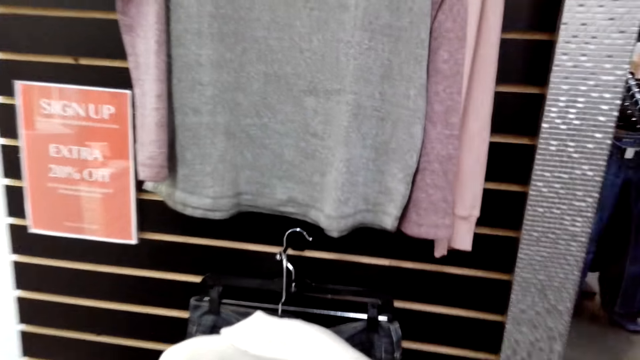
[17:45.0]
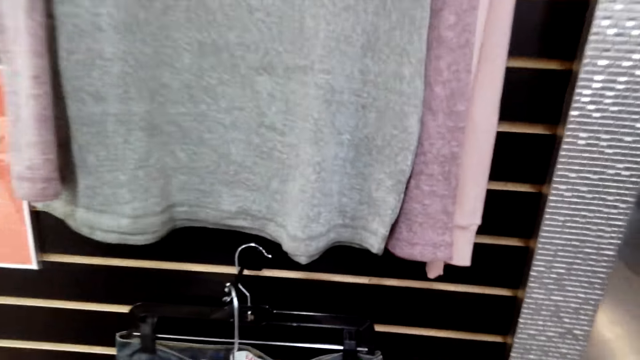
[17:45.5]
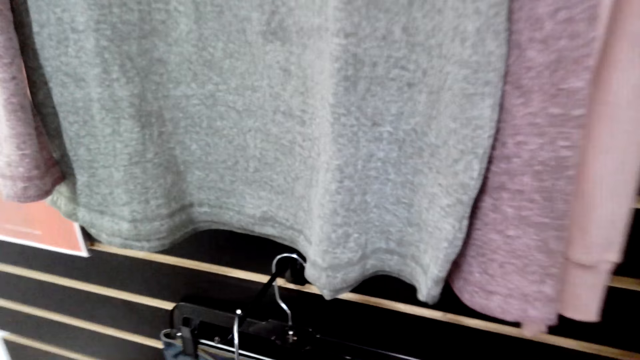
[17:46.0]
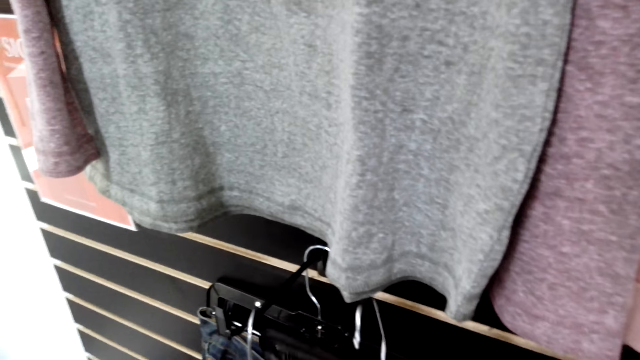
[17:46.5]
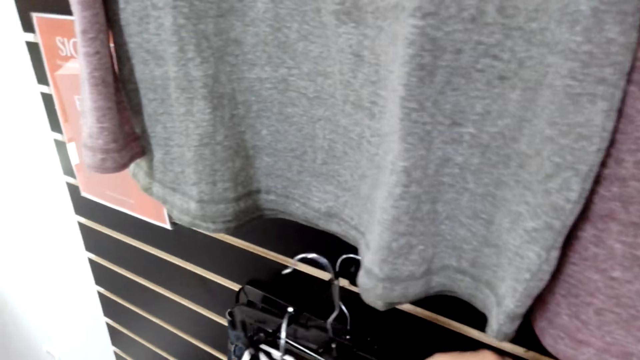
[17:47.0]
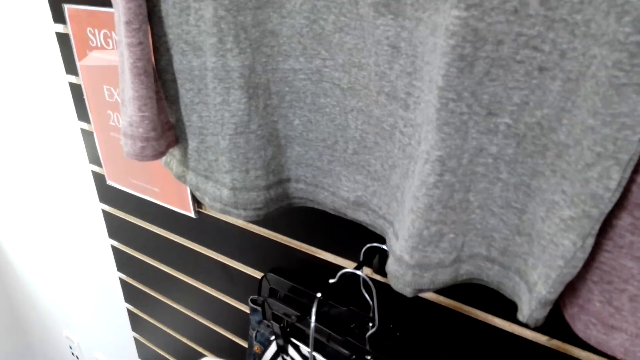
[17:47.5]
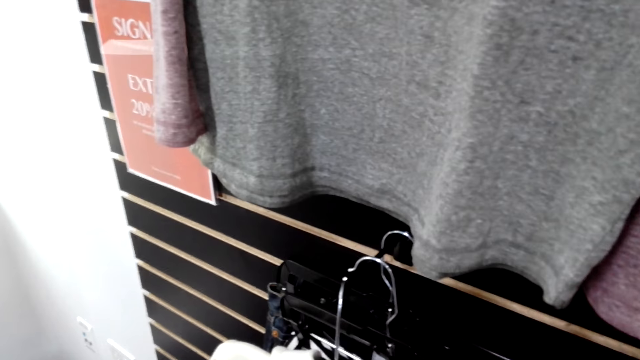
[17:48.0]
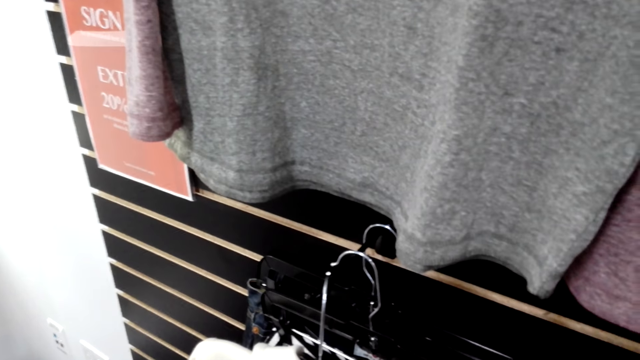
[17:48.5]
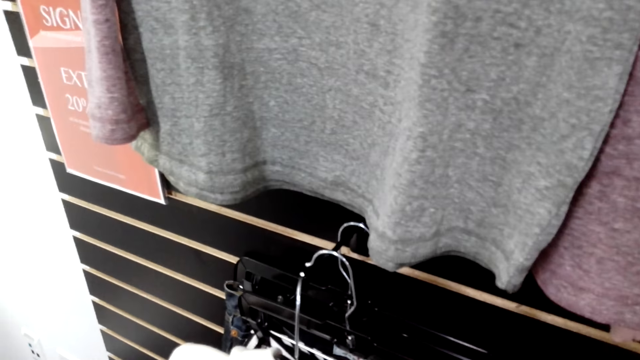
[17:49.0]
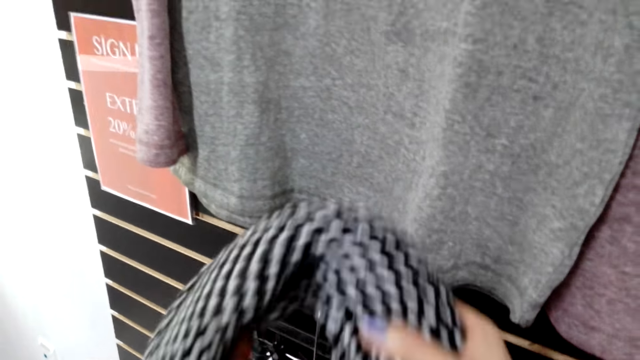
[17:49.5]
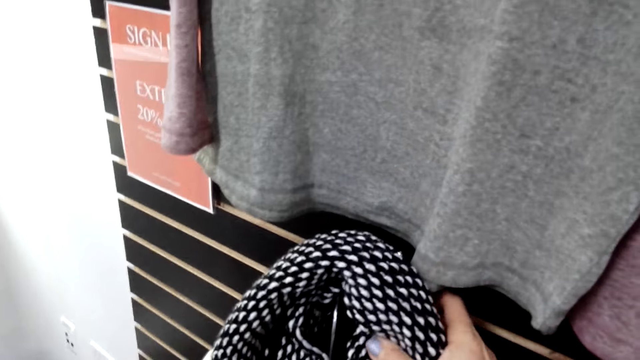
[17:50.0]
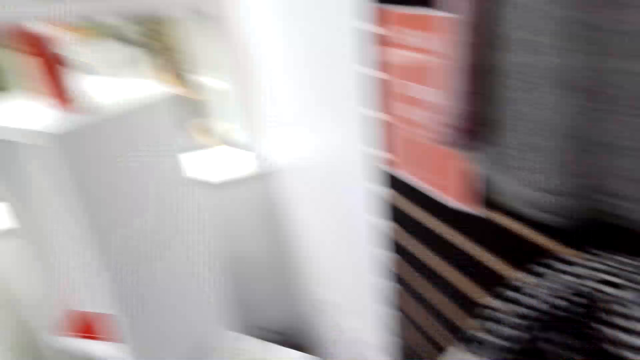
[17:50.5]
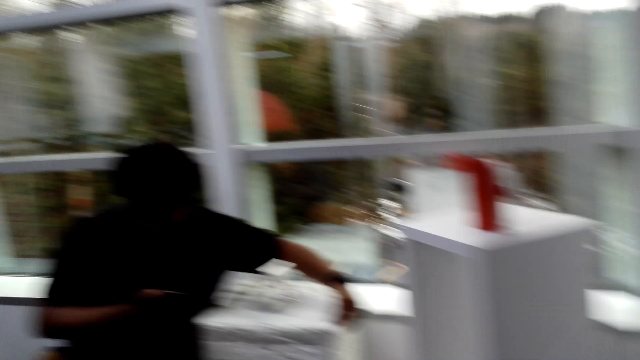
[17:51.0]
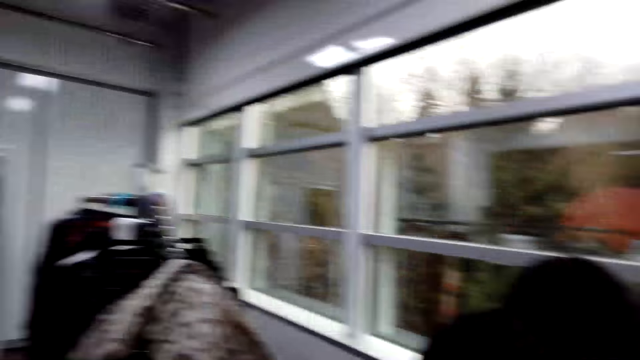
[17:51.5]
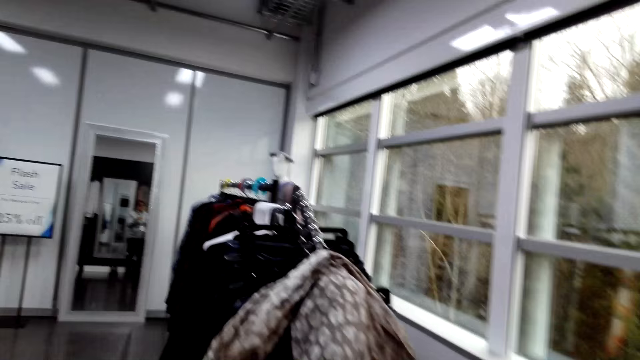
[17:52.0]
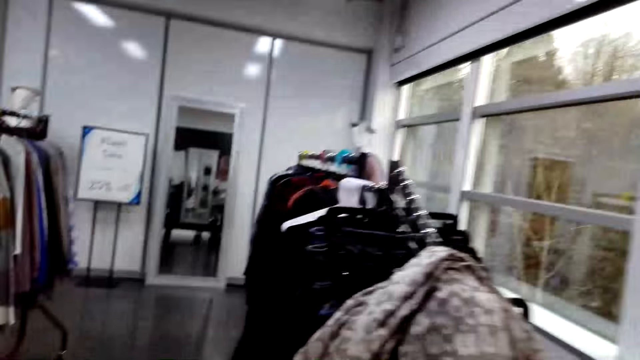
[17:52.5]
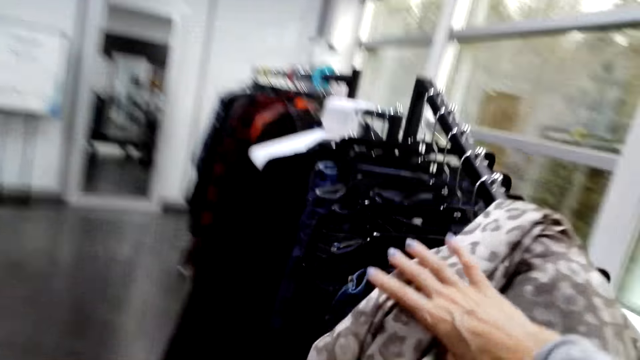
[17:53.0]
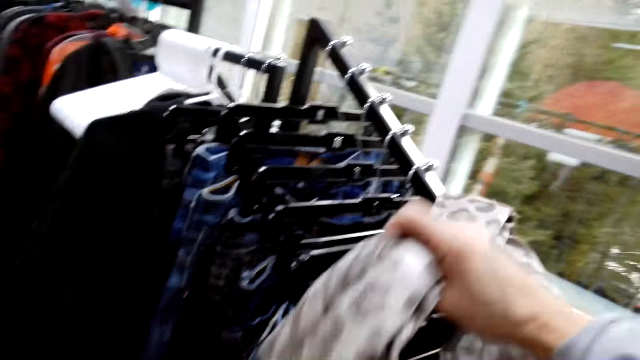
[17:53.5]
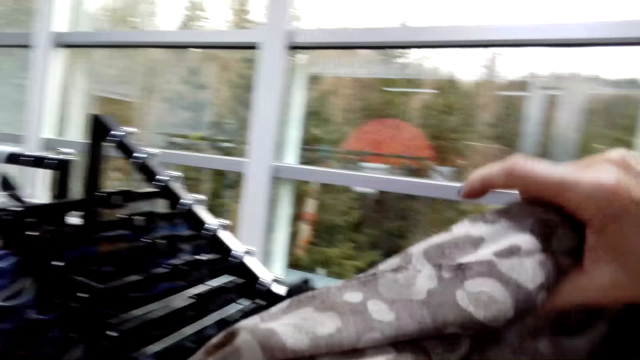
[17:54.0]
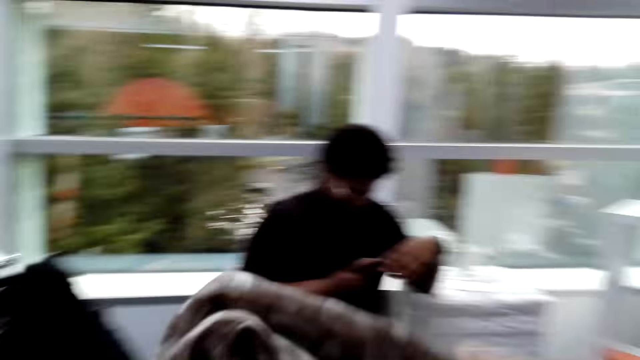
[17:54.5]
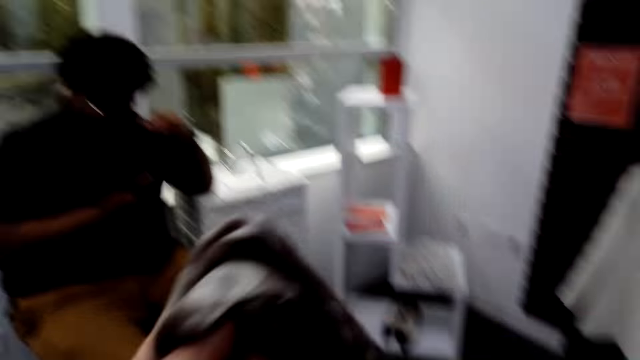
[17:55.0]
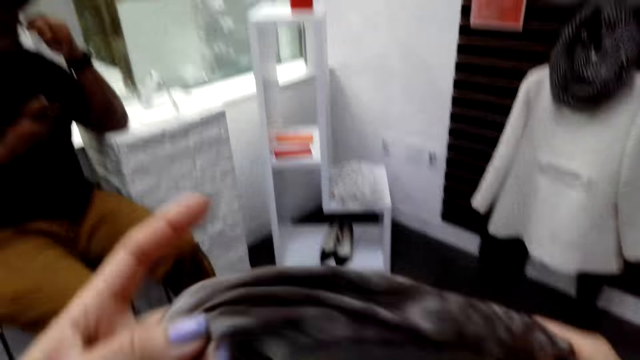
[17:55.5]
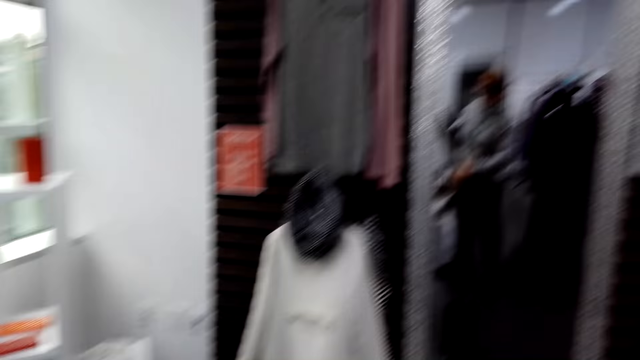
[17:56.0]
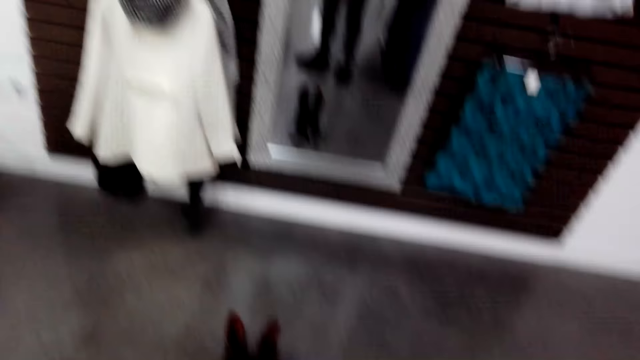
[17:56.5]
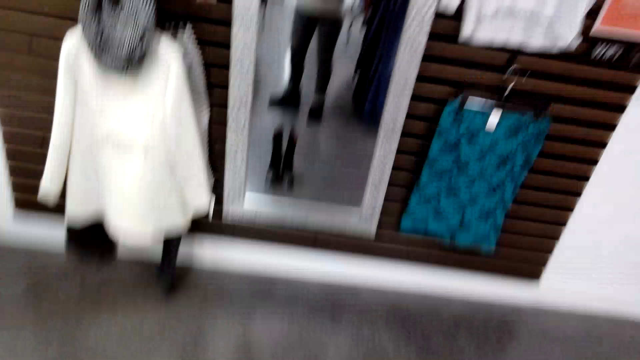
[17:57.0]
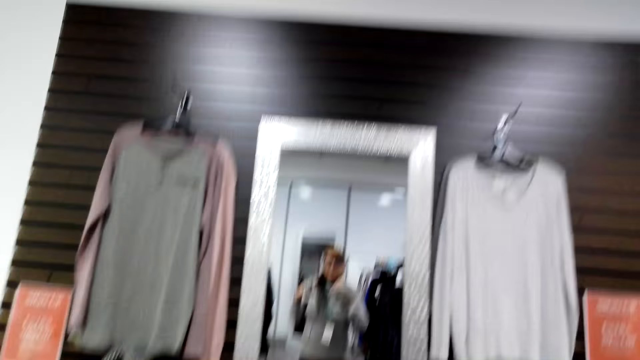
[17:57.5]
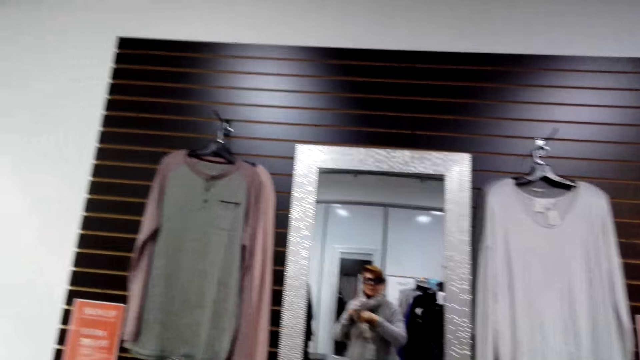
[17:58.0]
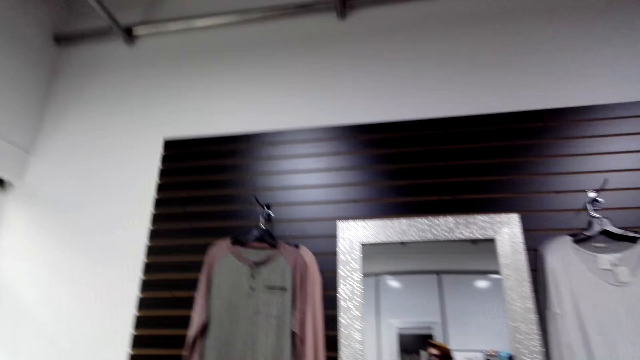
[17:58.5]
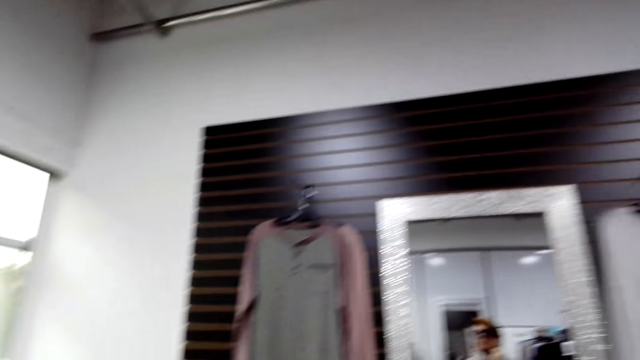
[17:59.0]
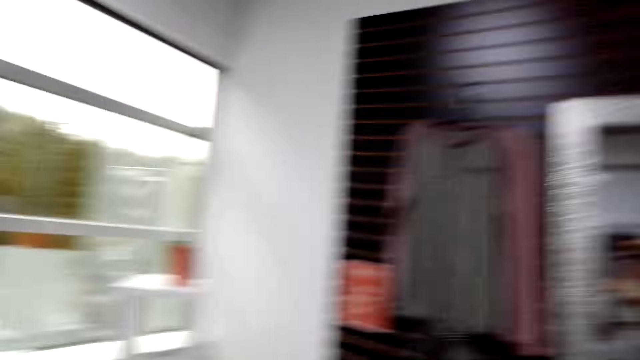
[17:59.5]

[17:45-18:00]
The camera wearer puts the hanger on the fabric holder. They hang the skirt on the hanger. They place the scarf on the hangers on the fabric holder. They turn back. They look around. They walk forward. They pick the scarf on the fabric holder. They turn back. They touch the cloth. They look in the mirror. They put on the scarf. They stare at themselves on the mirror.

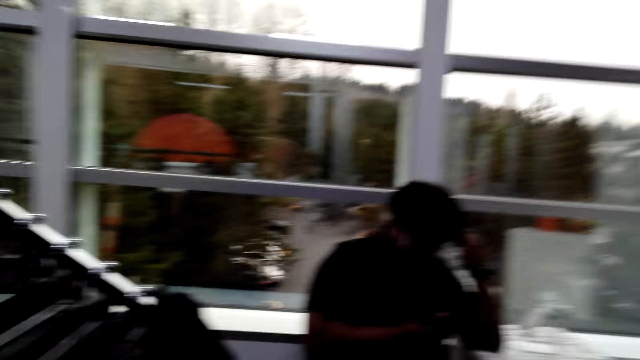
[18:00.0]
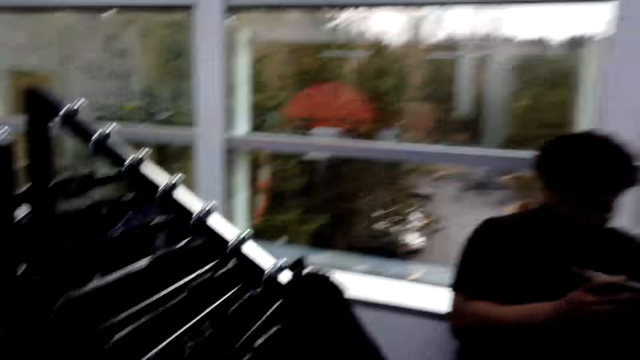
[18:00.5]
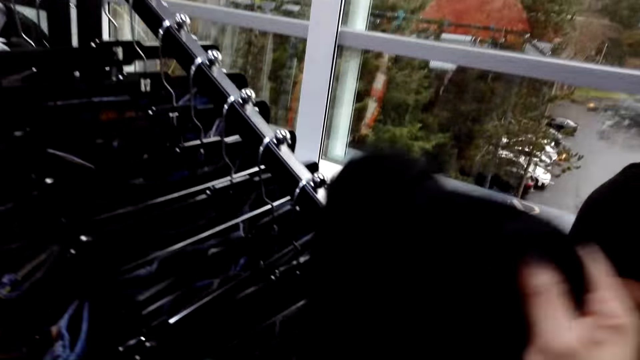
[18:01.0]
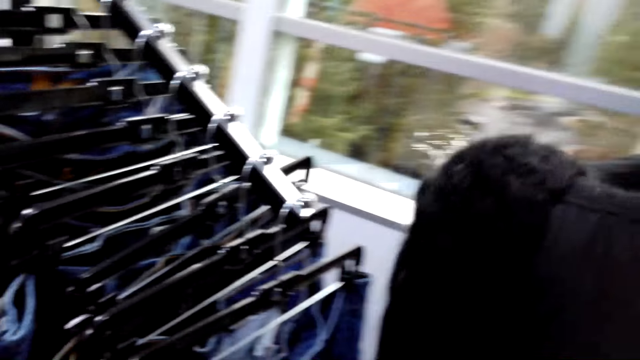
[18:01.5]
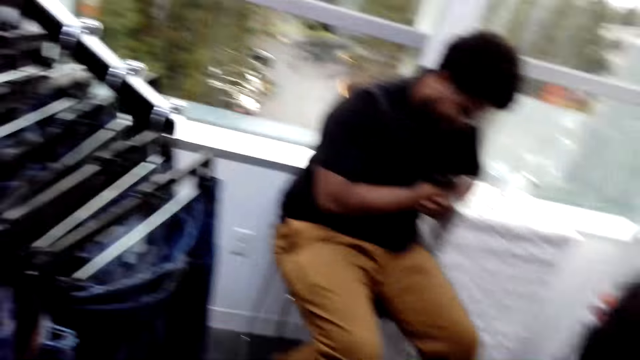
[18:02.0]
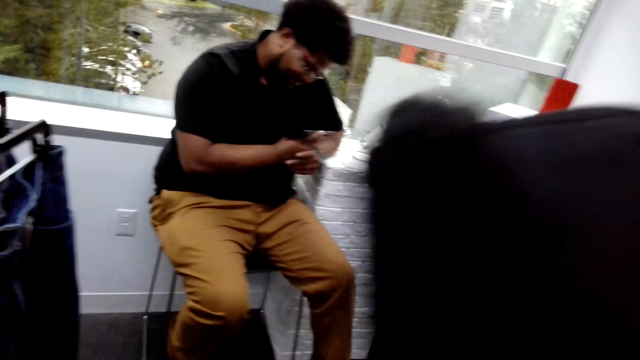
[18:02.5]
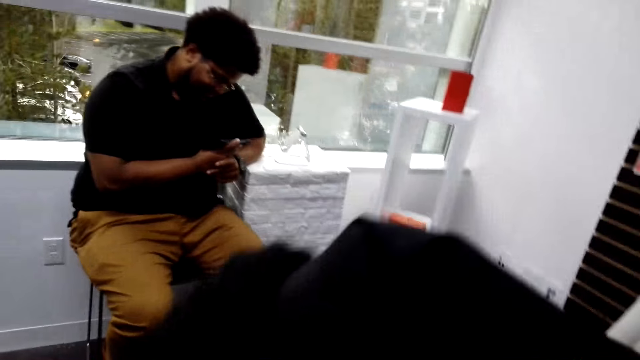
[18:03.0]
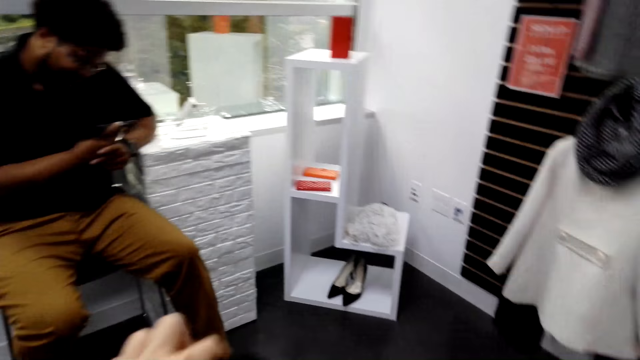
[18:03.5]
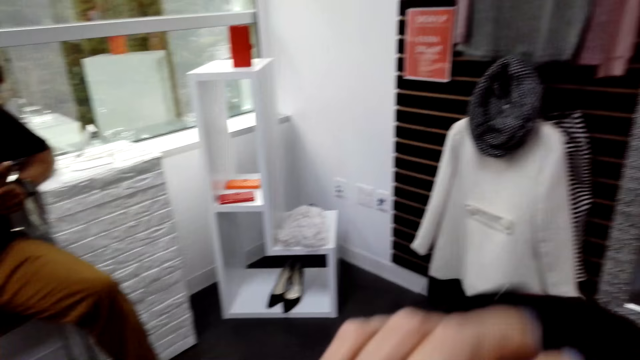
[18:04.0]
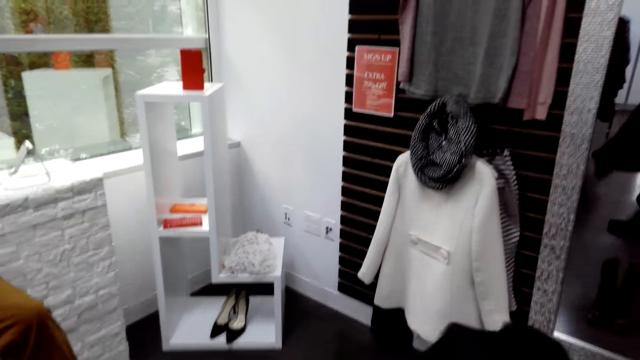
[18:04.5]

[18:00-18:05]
The camera wearer turns left. They move around the room. They pick the jacket on the fabric holder. They turn right. They touch the jacket.
